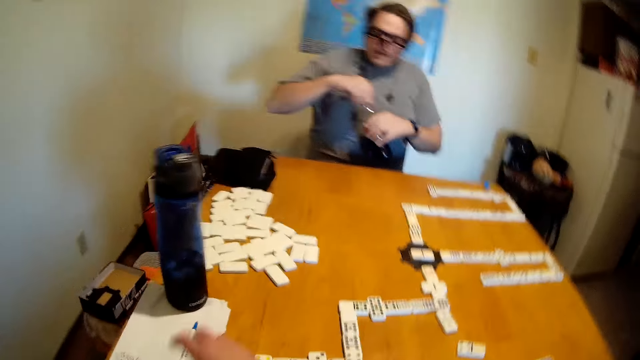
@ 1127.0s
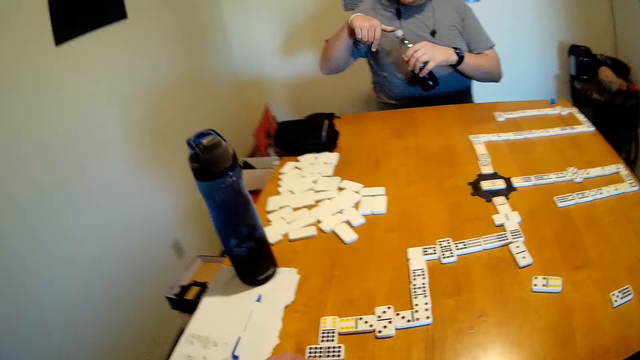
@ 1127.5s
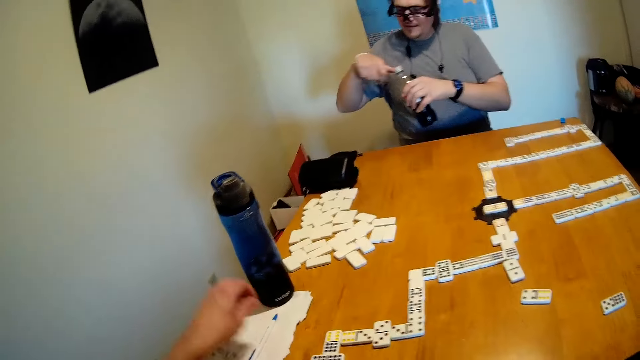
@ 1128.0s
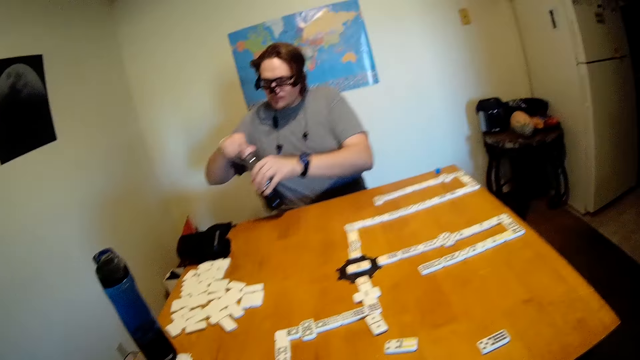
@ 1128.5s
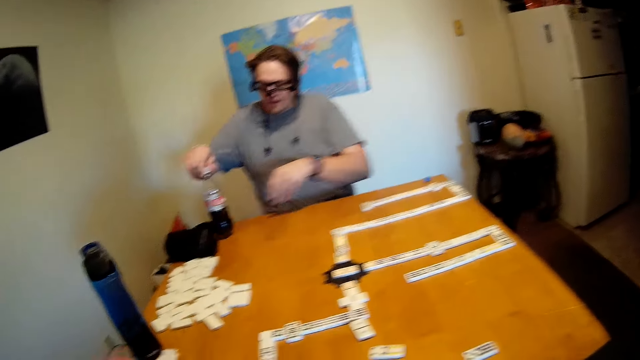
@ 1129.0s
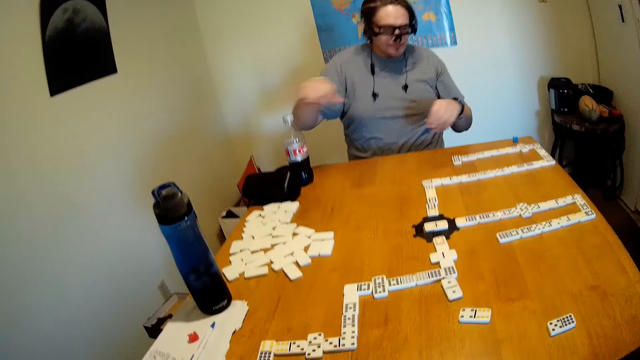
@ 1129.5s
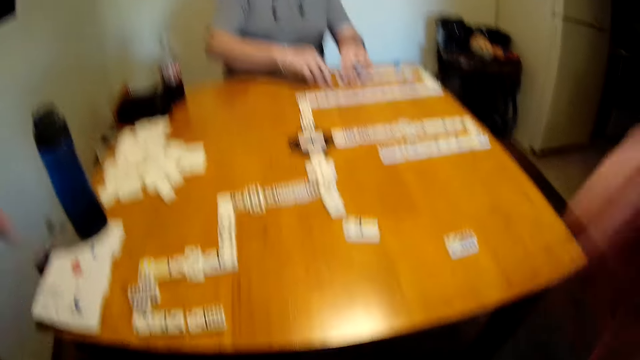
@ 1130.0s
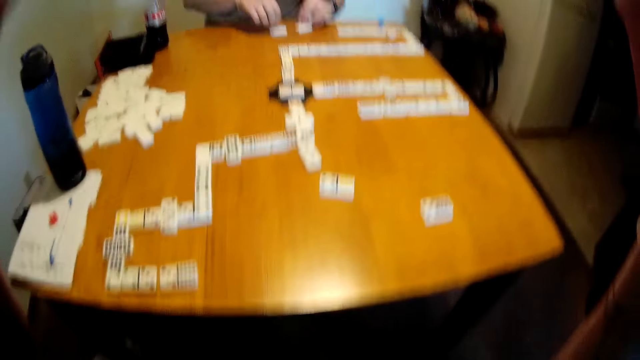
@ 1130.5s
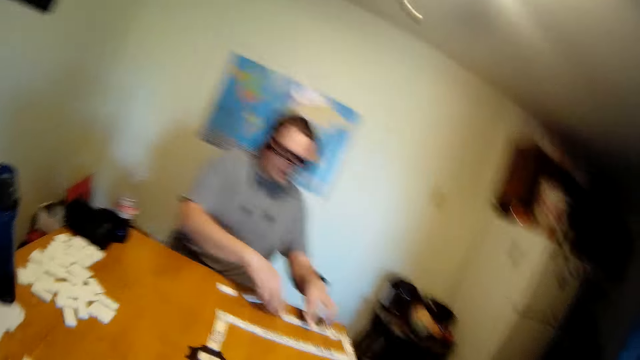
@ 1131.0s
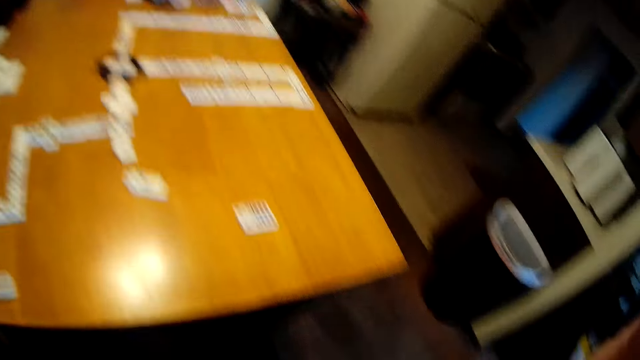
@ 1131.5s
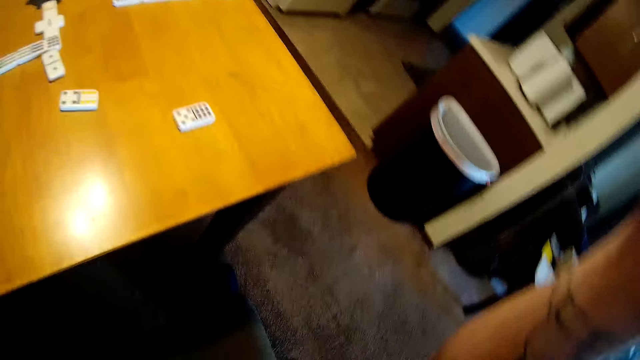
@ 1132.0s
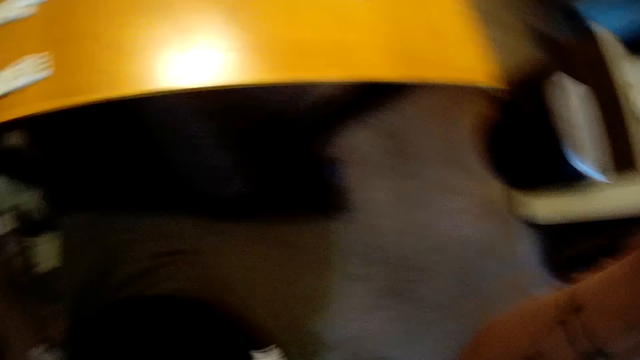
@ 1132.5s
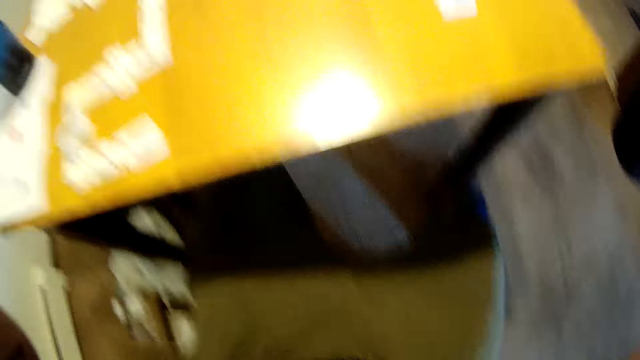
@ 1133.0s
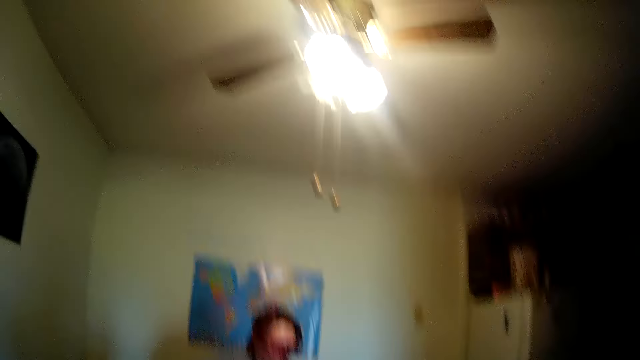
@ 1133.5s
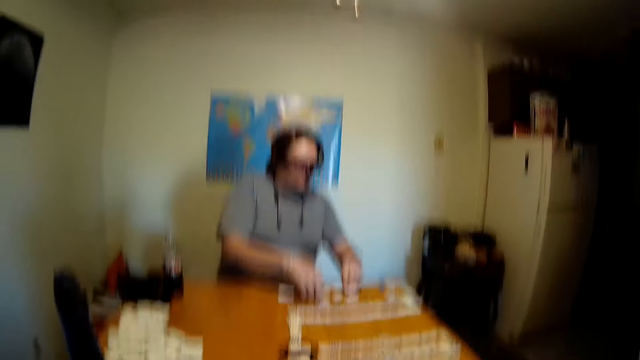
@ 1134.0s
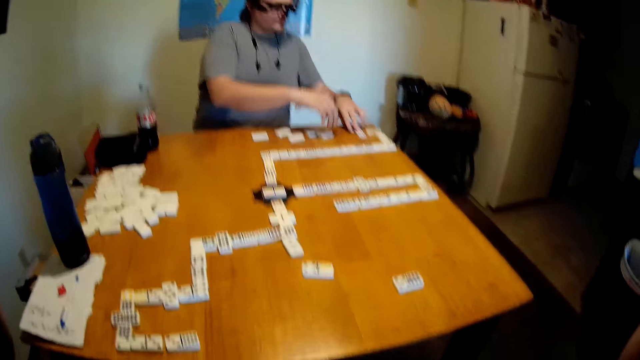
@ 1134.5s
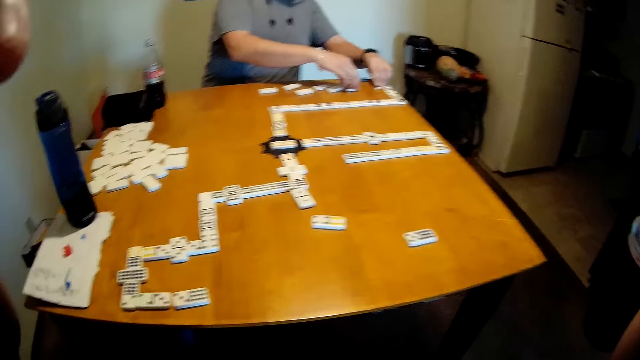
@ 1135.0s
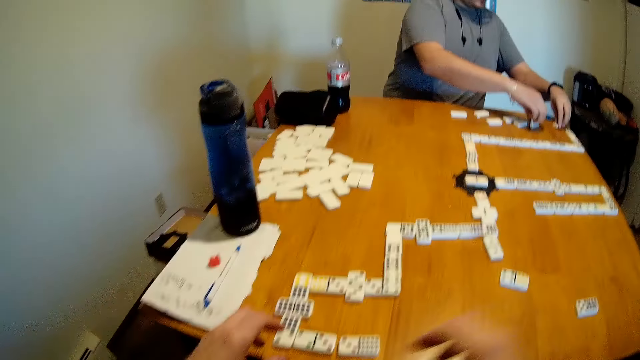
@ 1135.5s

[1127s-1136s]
A person closes the bottle. The camera wearer closes the bottle of soda with a lid. They put the bottle down on the table and turn the game pieces upside down. The person moves the dominoes.

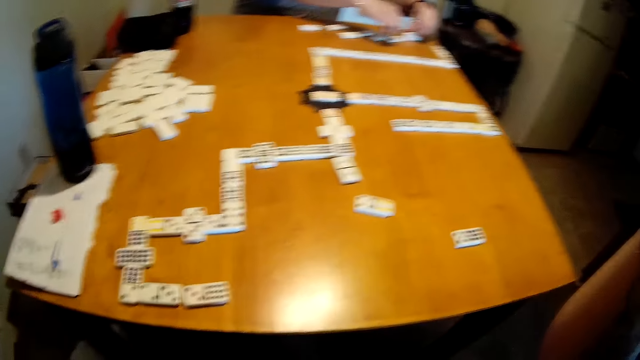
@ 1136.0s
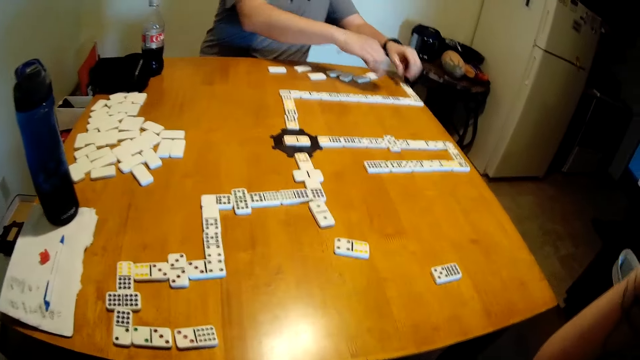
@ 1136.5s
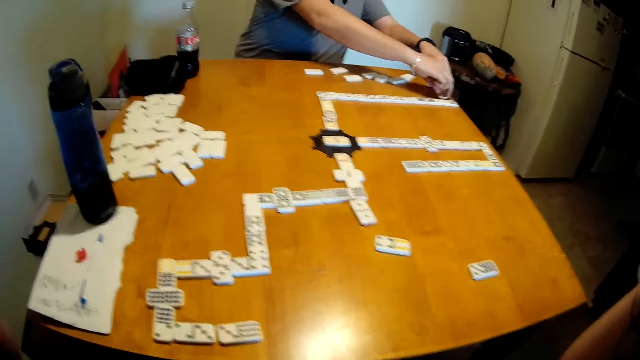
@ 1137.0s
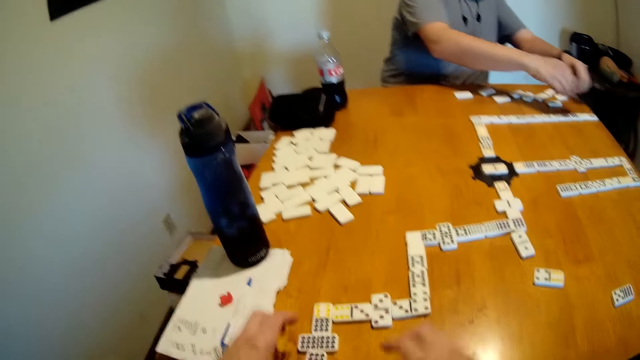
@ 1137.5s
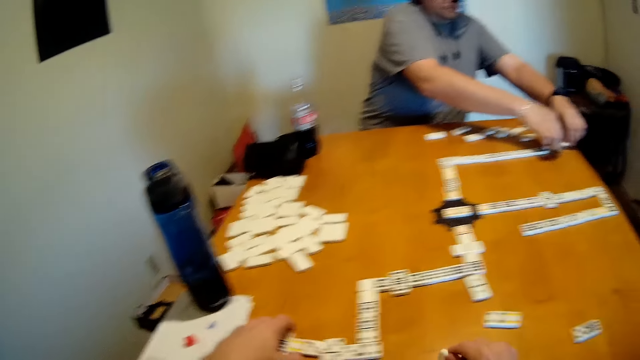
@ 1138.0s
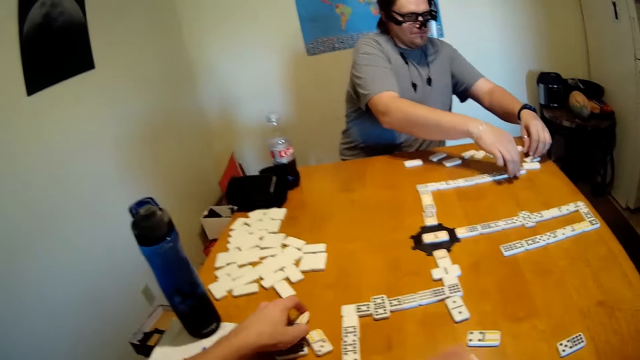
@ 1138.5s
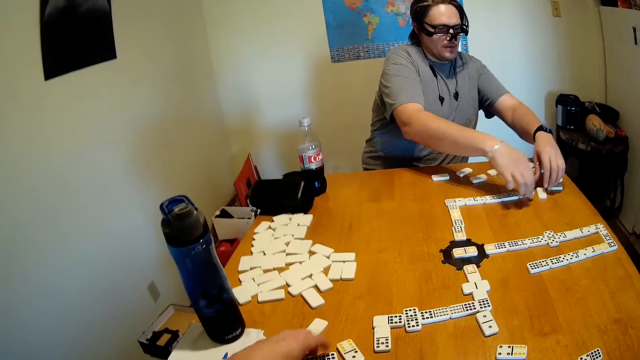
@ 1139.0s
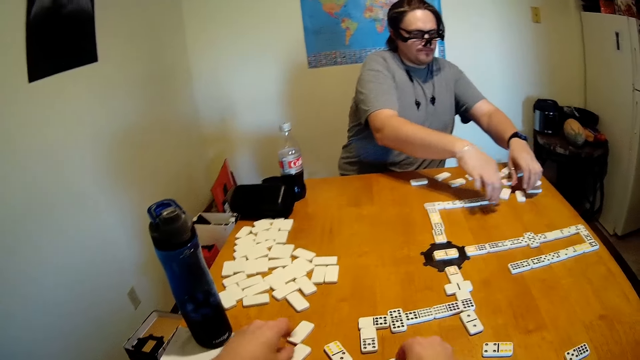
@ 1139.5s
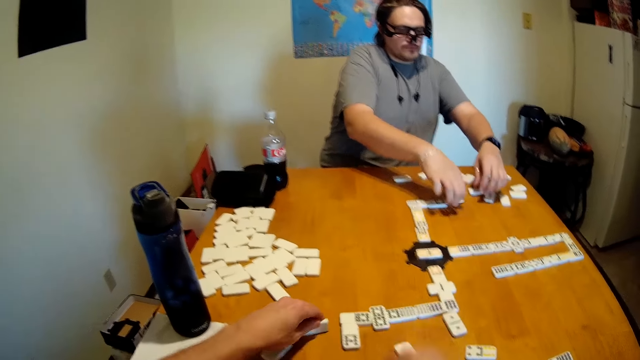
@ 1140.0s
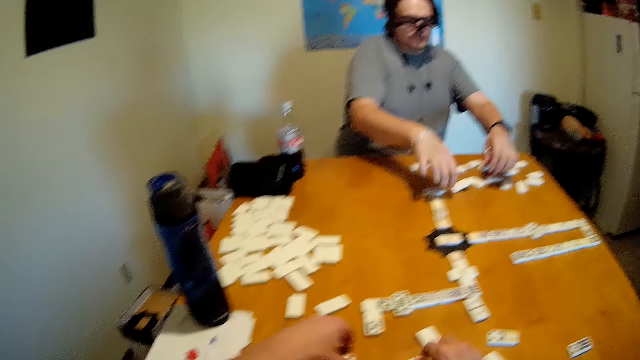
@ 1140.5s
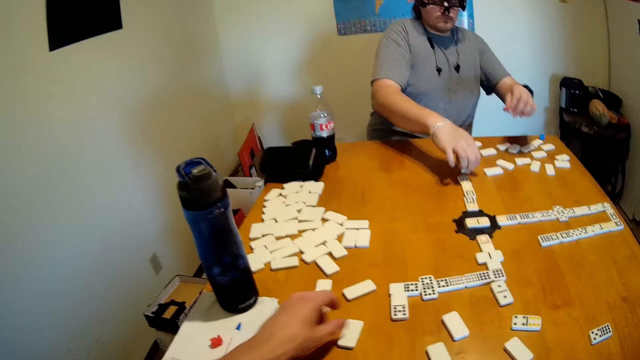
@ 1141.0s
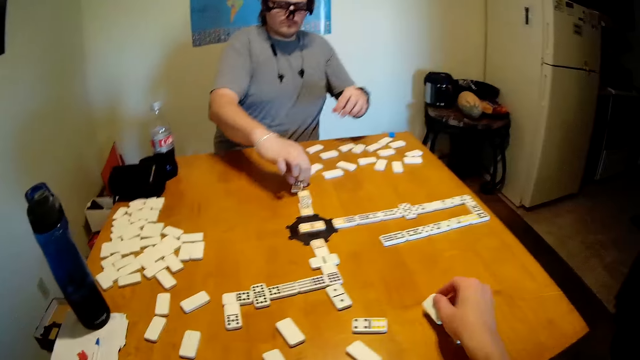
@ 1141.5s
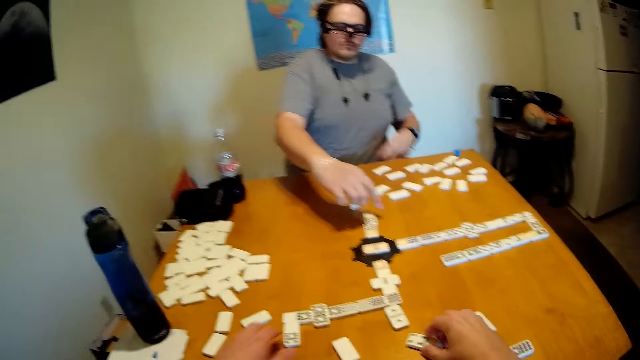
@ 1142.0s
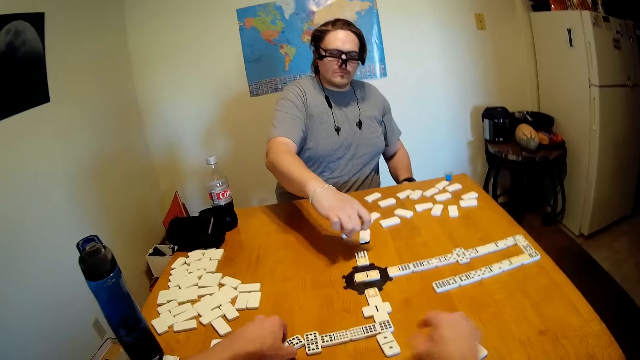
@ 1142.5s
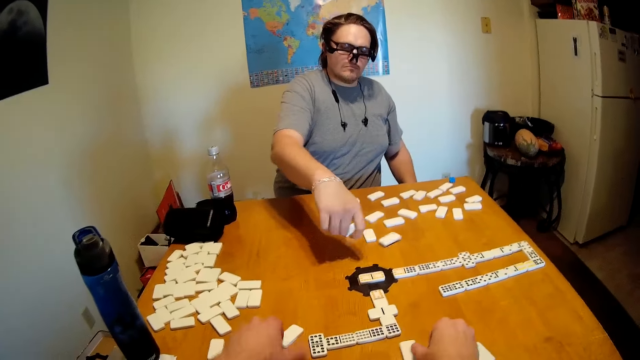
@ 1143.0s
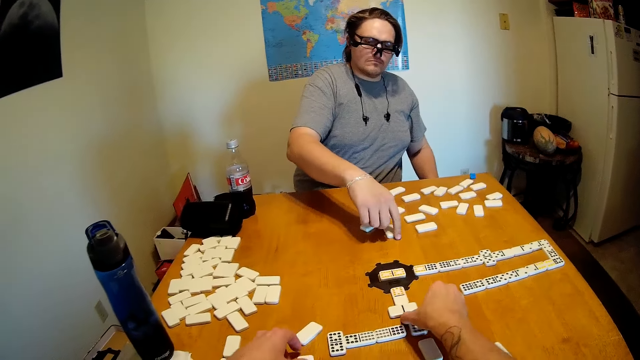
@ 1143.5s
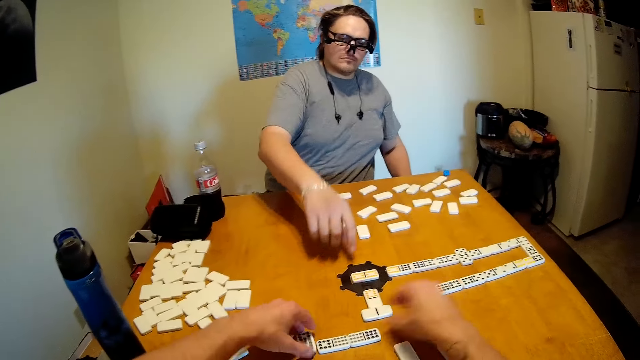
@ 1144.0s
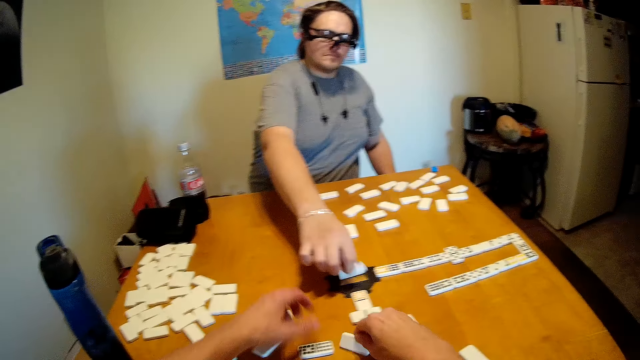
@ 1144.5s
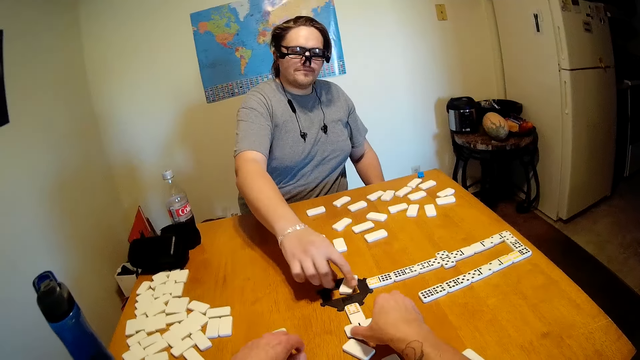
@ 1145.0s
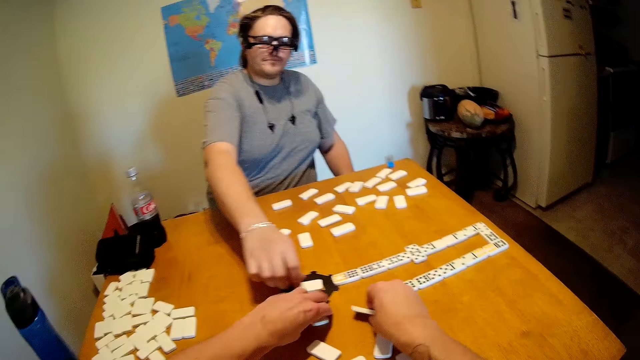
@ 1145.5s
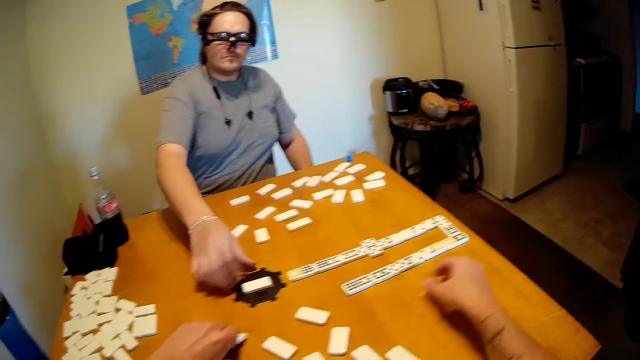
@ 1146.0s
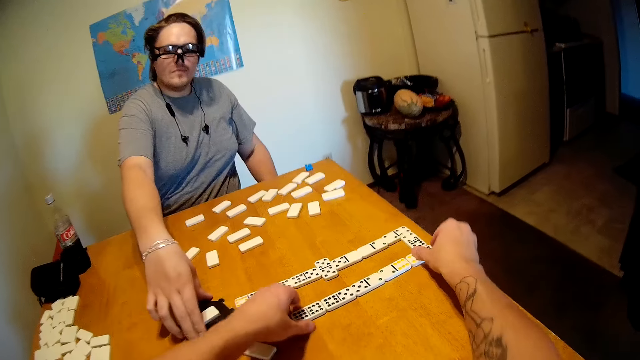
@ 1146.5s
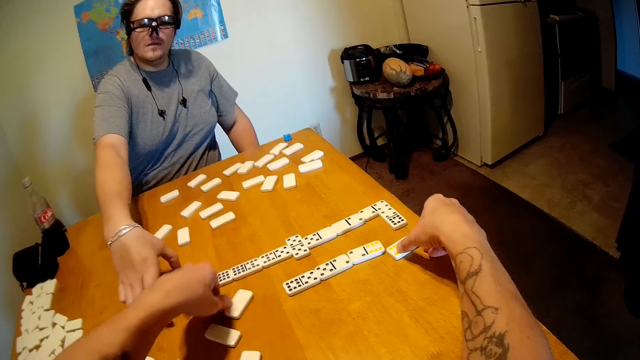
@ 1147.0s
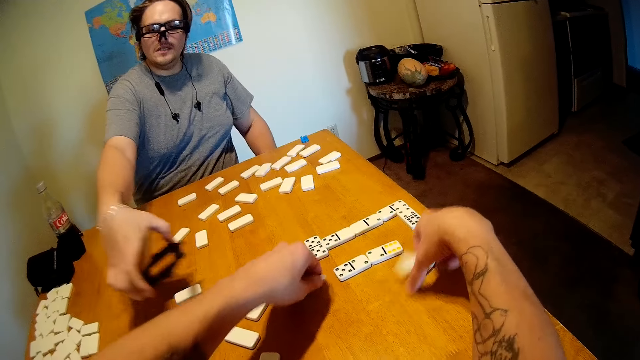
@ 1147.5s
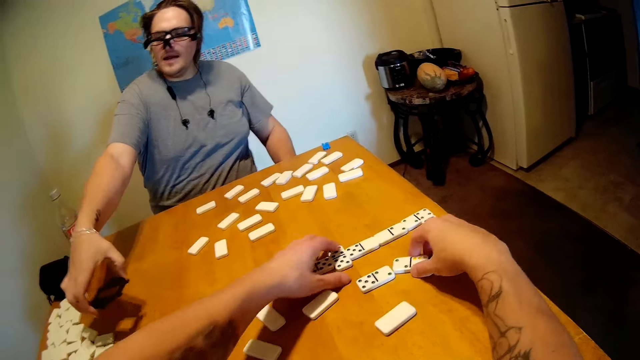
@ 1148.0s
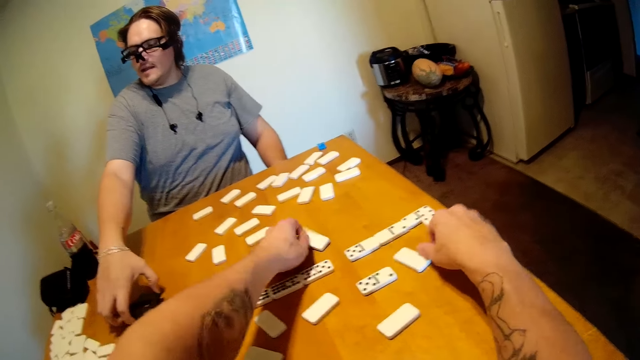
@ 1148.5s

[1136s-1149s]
The camera wearer moves the dominoes.
